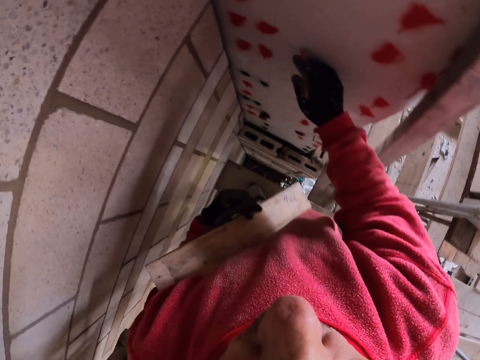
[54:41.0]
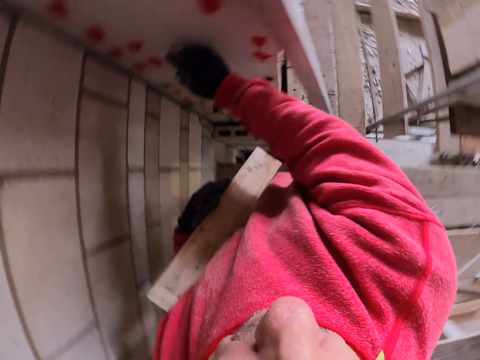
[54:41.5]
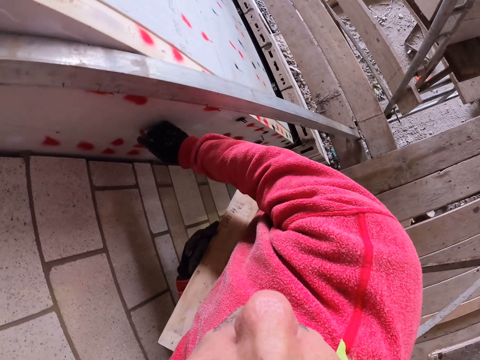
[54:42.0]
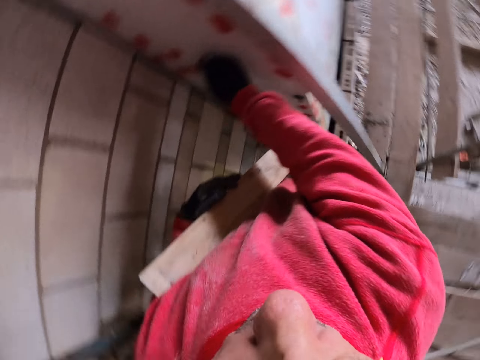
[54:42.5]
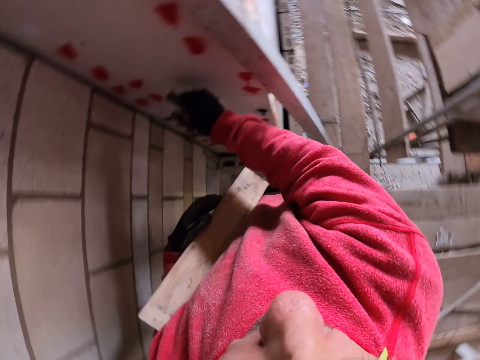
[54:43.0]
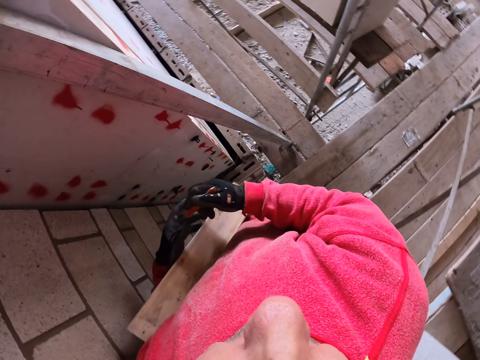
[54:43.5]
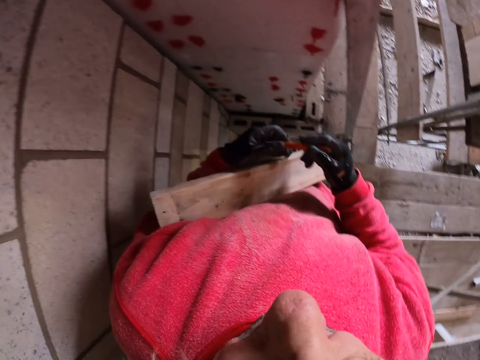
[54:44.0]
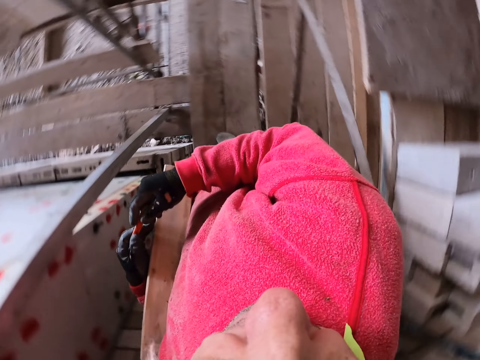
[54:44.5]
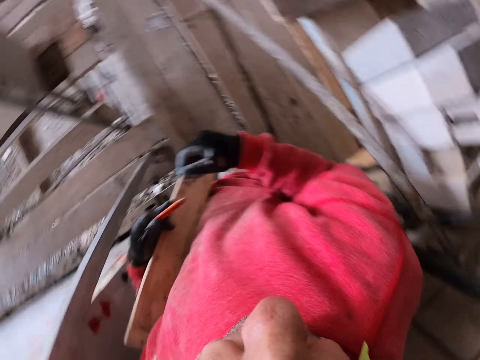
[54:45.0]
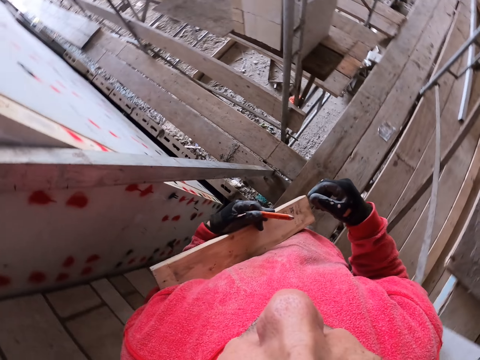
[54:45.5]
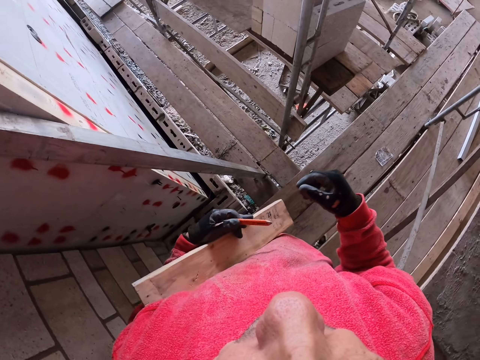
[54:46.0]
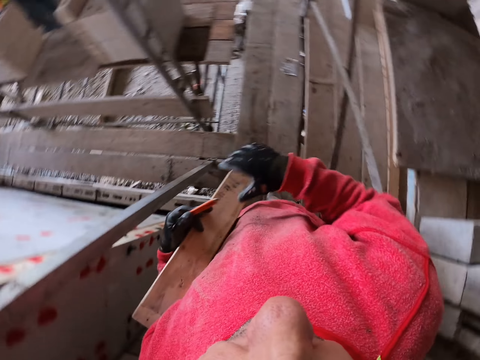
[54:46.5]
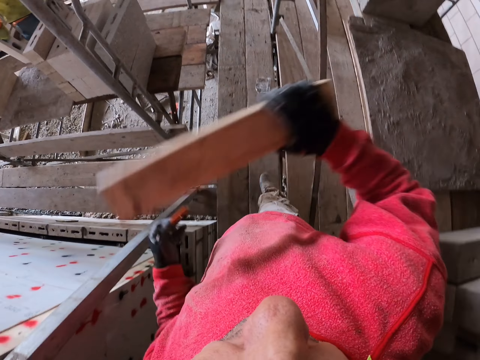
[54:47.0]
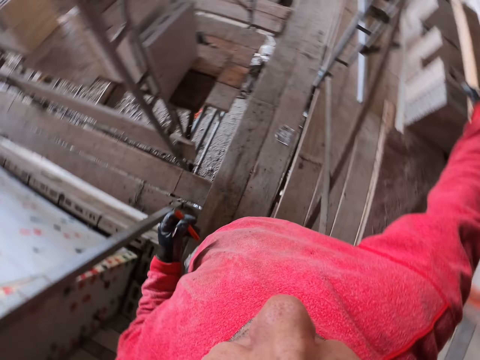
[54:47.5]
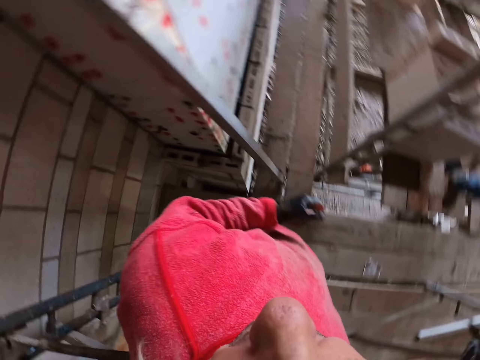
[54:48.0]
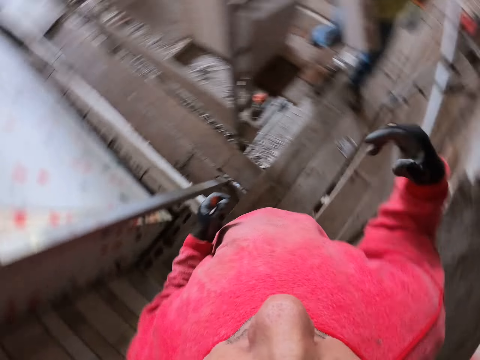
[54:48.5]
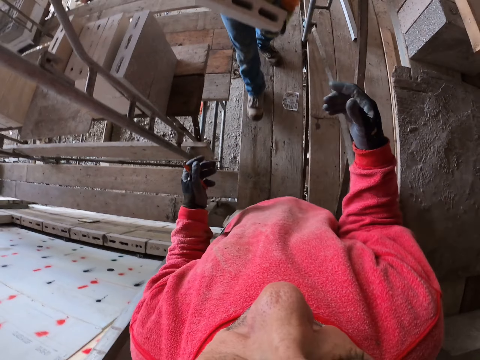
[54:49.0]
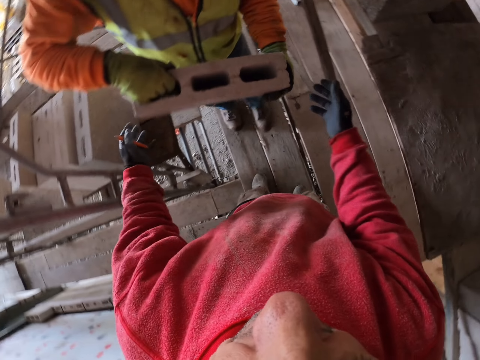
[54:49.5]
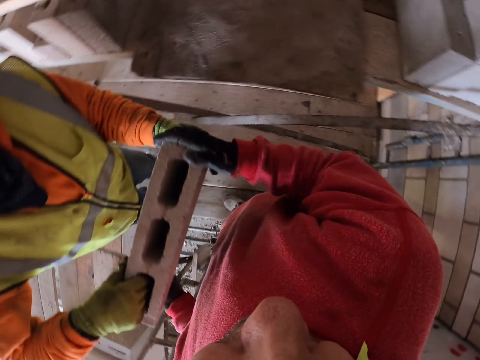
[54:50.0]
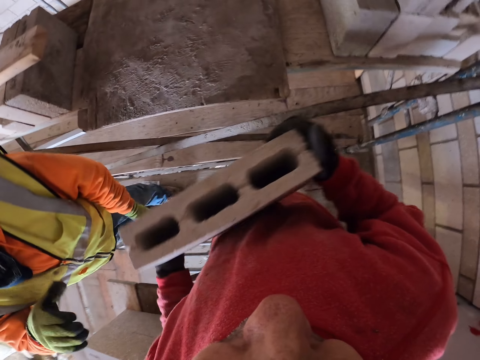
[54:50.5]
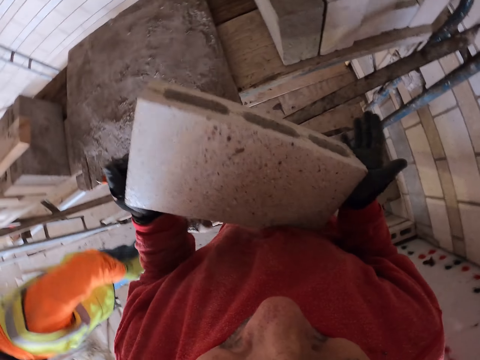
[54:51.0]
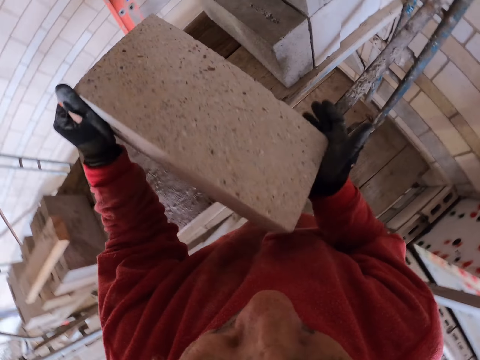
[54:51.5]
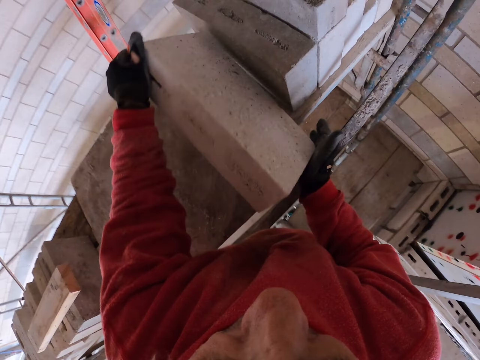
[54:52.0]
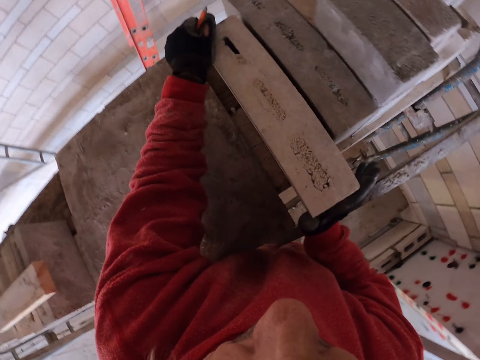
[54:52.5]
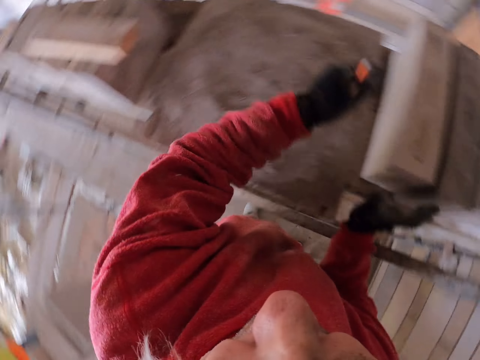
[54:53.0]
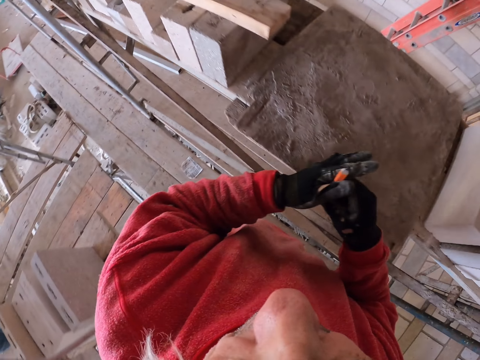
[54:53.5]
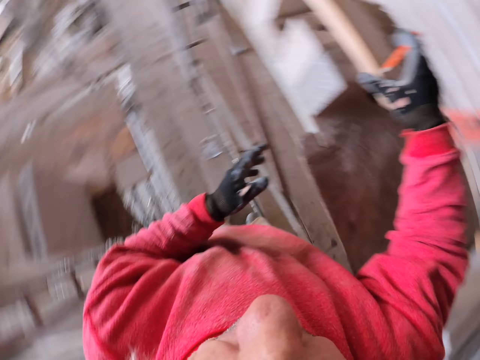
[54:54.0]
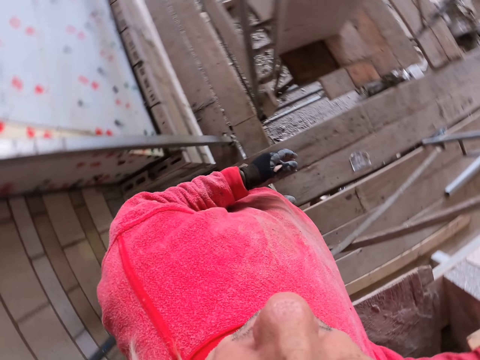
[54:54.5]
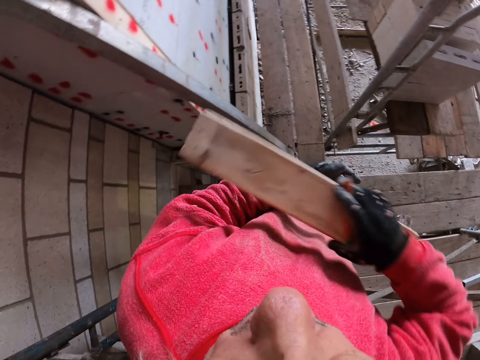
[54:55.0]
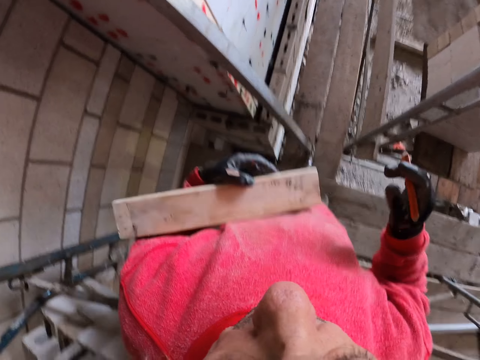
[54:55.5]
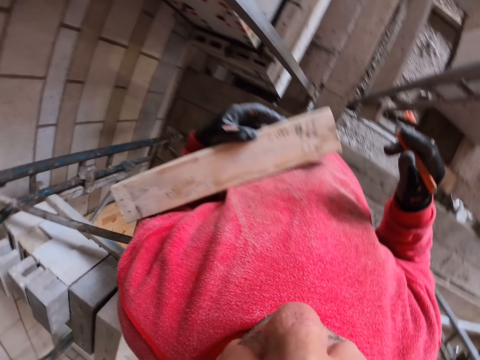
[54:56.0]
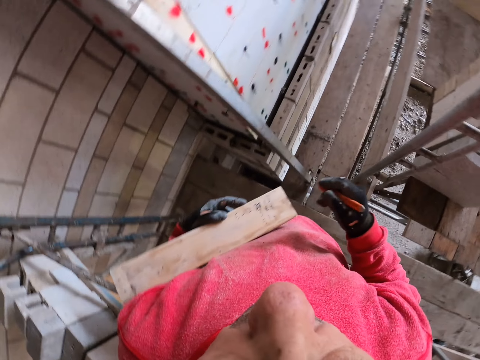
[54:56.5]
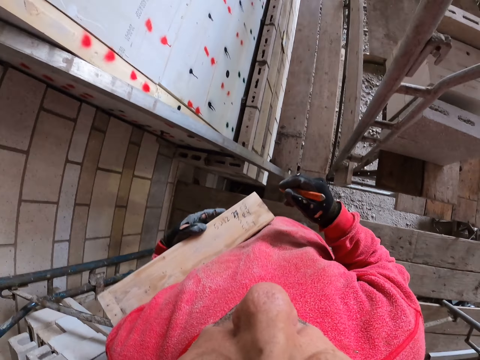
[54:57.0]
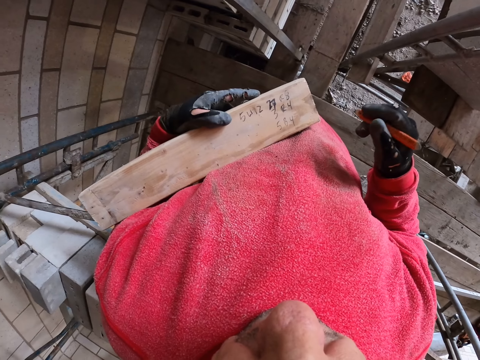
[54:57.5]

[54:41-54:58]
The camera wearer puts the wood on the bricks. A person gives the camera wearer the brick. The camera wearer puts the brick on the bricks. They touch the bricks. They grab the wood.

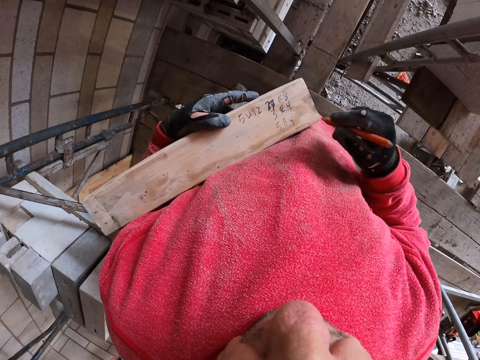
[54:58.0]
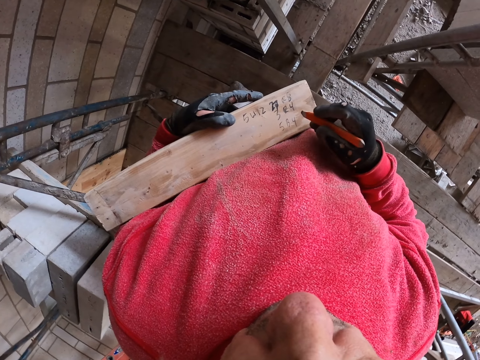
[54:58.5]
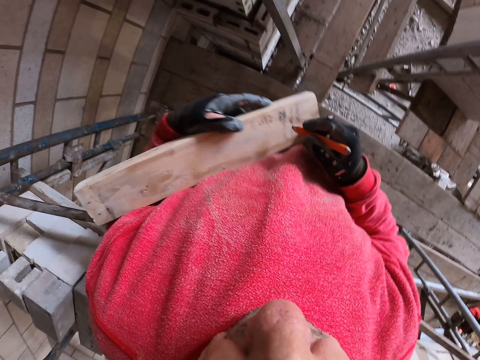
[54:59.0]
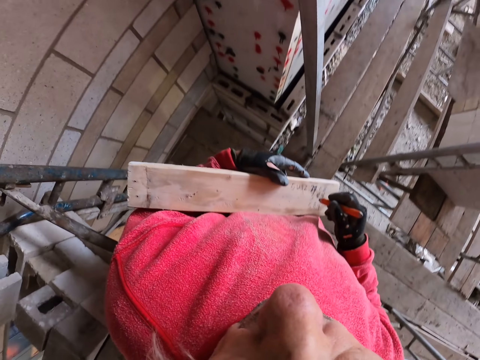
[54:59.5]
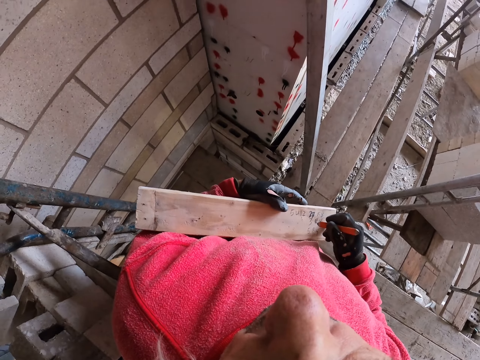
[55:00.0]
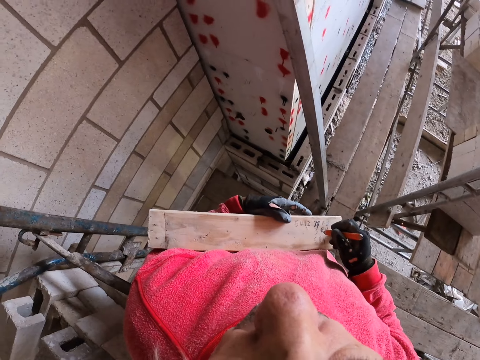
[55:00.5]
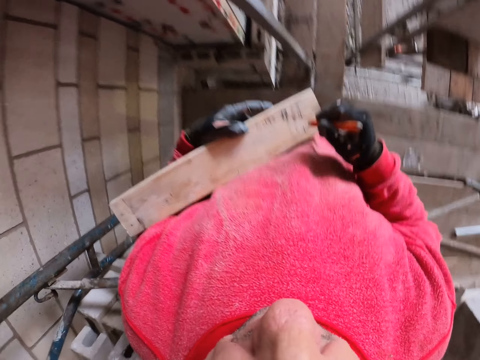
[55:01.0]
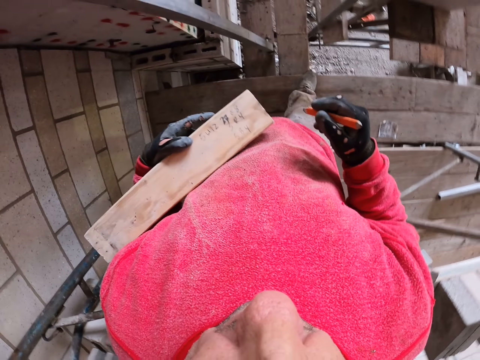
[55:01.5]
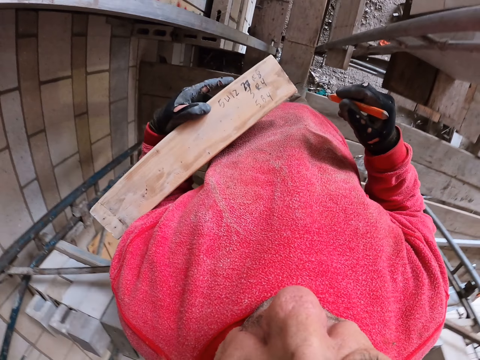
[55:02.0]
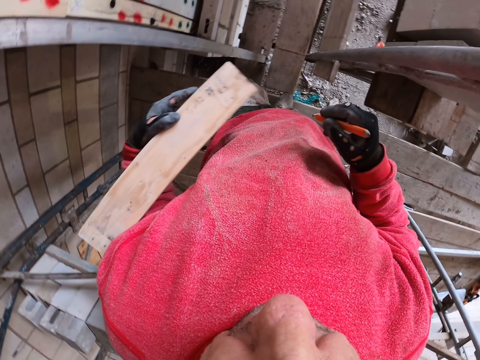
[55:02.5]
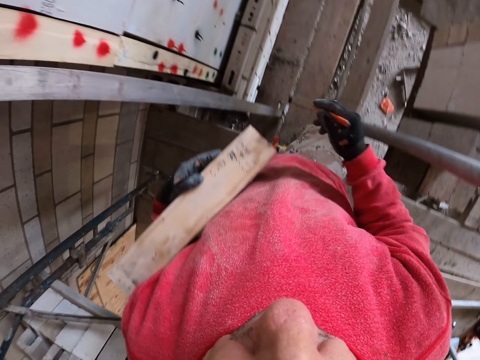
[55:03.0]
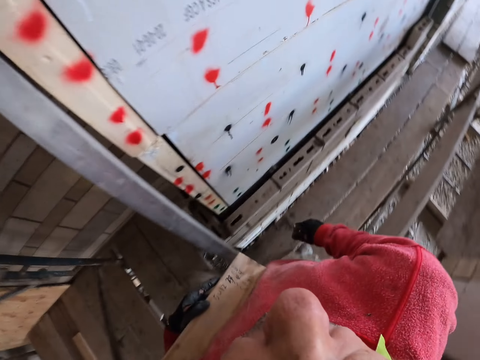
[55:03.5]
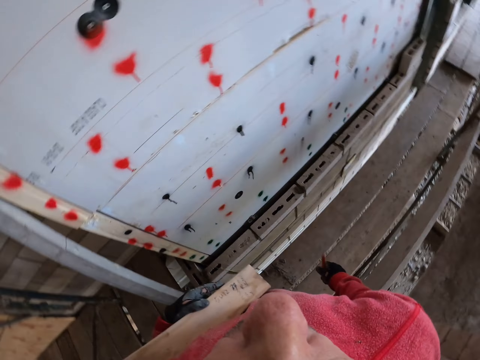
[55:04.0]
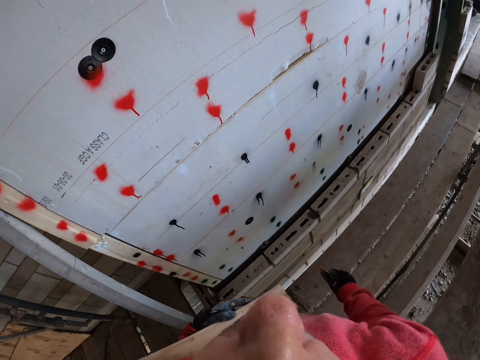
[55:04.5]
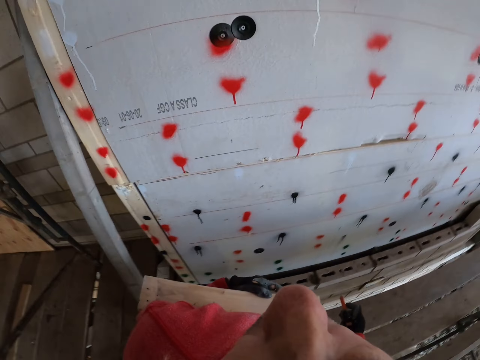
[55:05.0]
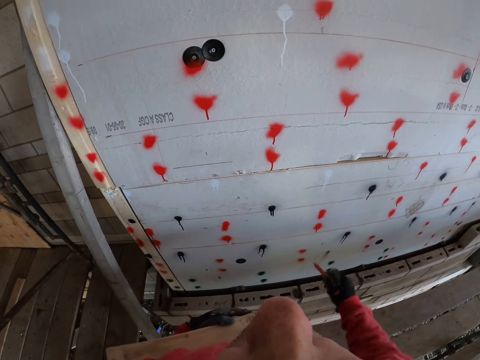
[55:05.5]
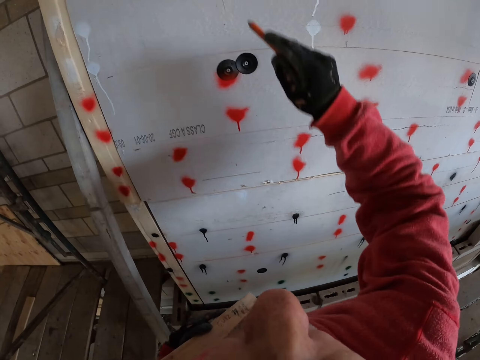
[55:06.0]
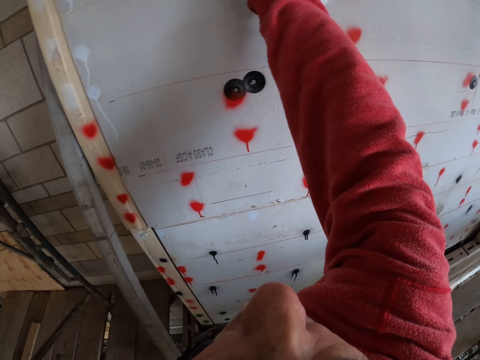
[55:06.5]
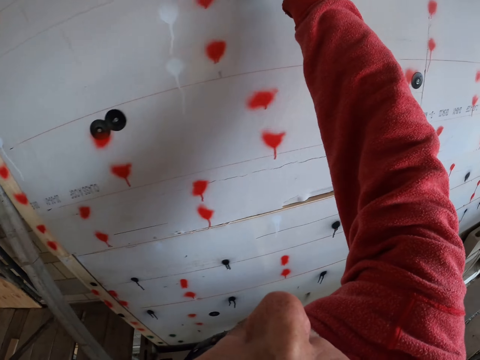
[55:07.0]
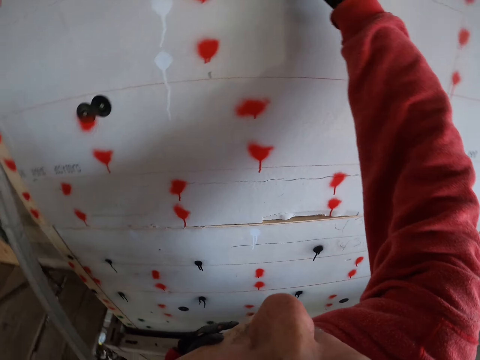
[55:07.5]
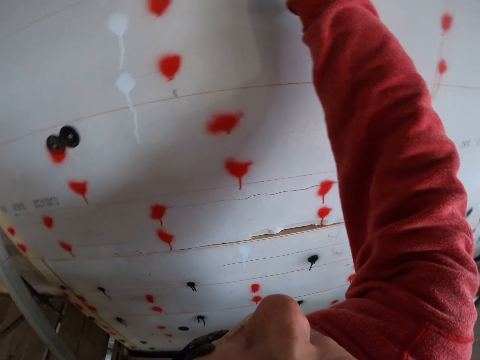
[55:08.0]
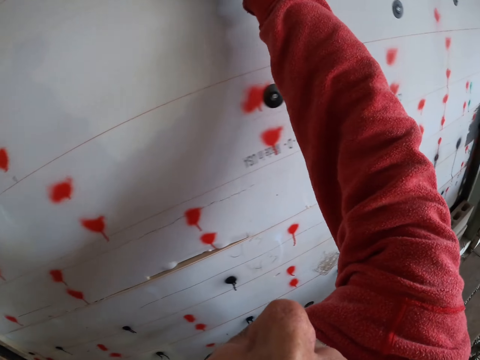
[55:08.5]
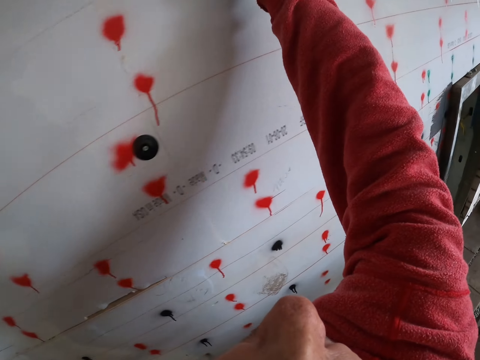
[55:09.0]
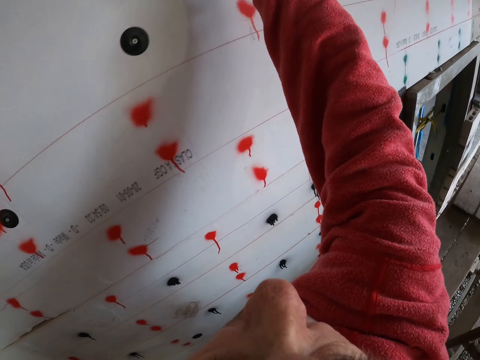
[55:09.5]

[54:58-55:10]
The camera wearer writes on the wood. They walk. They mark on the wall. They raise their hand up.
